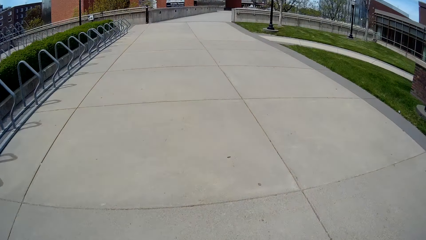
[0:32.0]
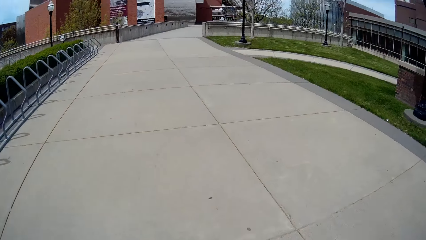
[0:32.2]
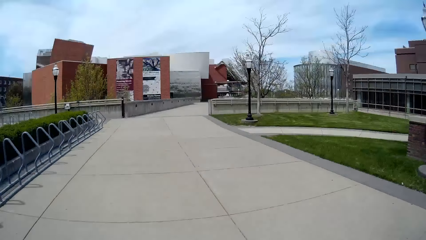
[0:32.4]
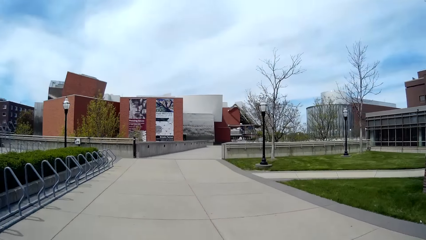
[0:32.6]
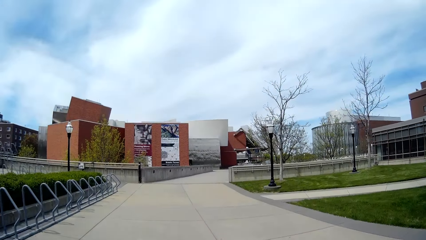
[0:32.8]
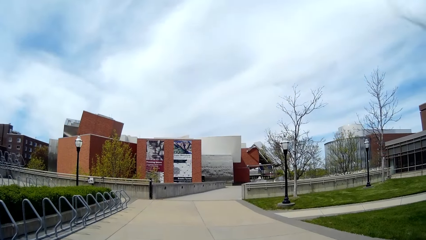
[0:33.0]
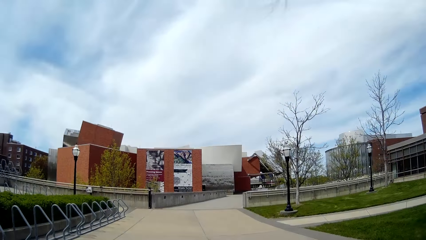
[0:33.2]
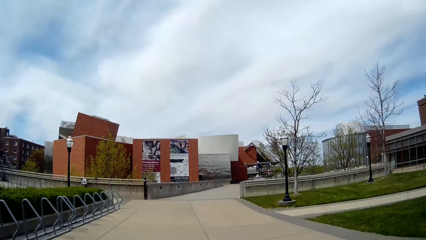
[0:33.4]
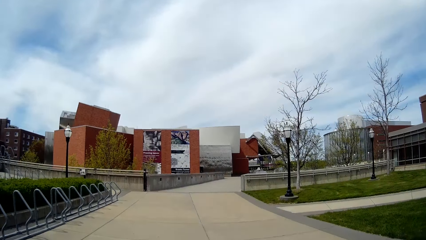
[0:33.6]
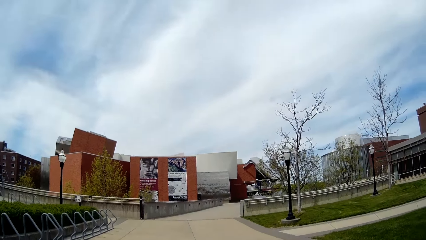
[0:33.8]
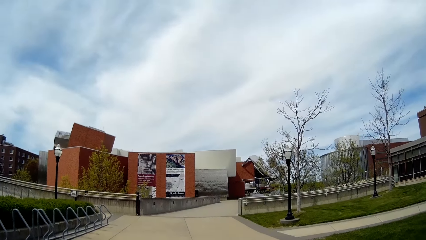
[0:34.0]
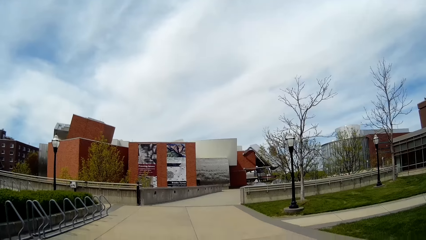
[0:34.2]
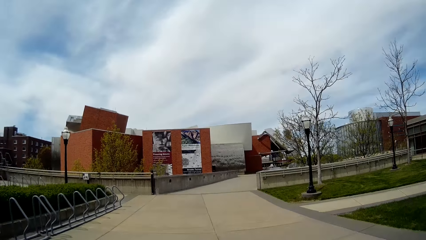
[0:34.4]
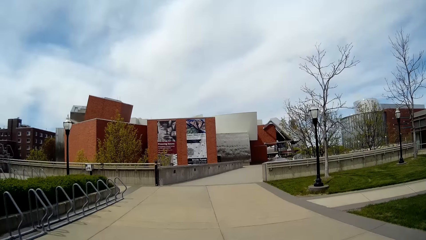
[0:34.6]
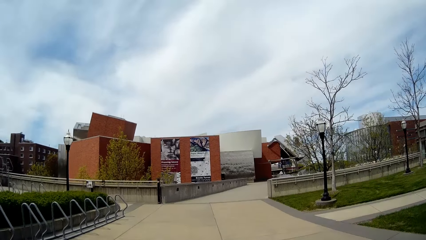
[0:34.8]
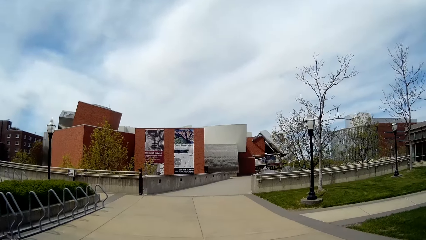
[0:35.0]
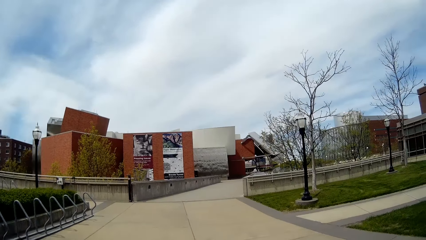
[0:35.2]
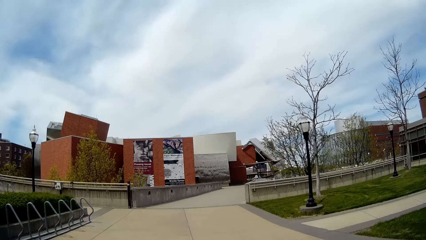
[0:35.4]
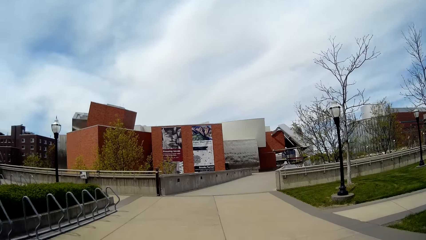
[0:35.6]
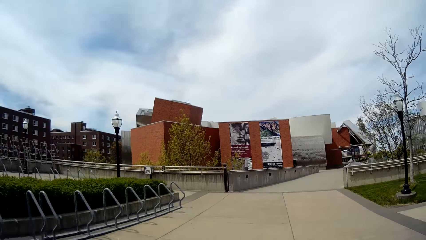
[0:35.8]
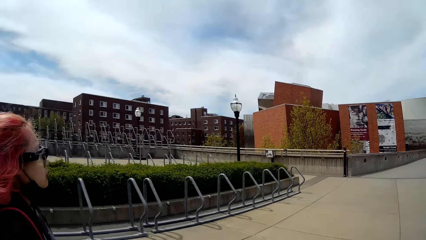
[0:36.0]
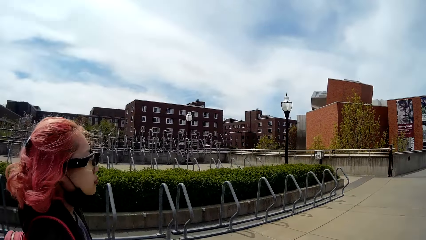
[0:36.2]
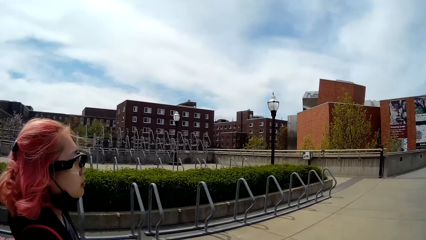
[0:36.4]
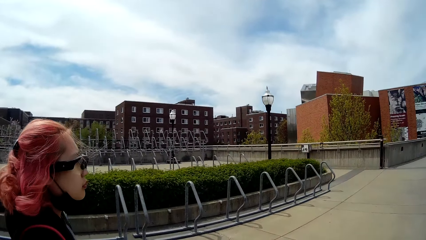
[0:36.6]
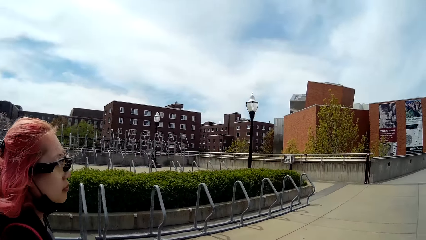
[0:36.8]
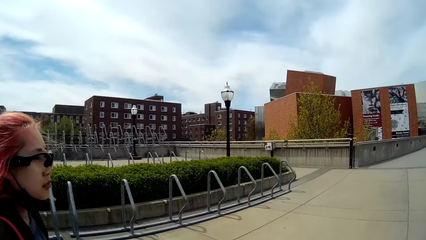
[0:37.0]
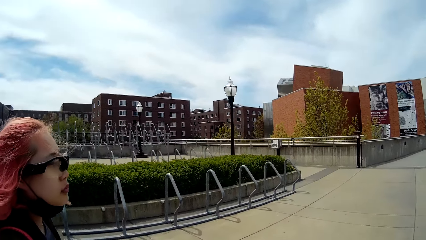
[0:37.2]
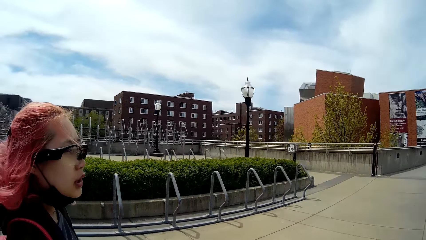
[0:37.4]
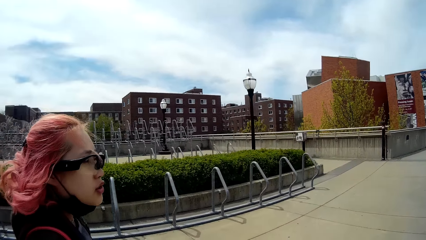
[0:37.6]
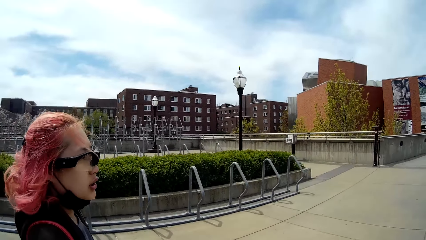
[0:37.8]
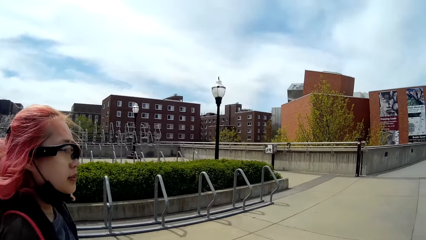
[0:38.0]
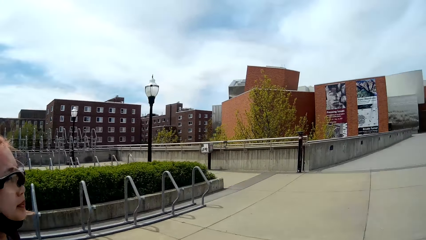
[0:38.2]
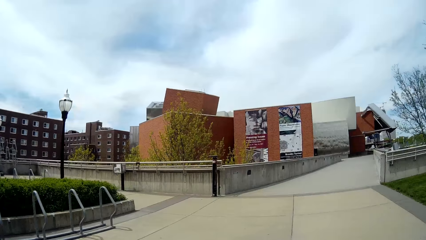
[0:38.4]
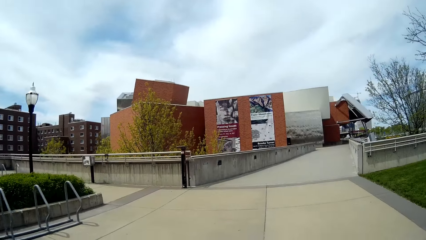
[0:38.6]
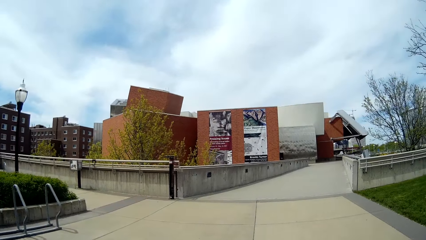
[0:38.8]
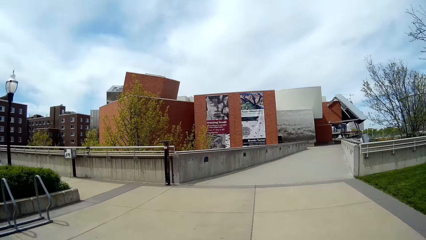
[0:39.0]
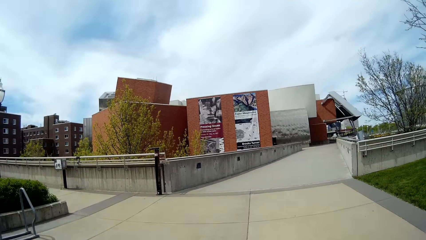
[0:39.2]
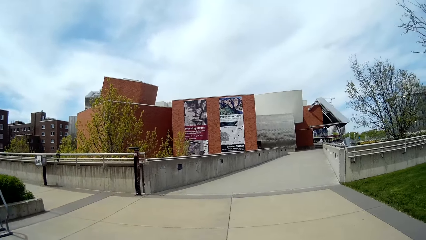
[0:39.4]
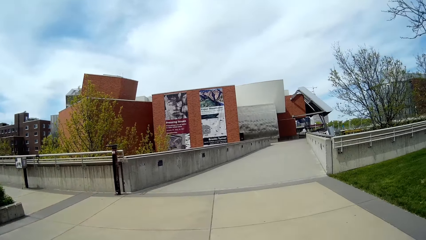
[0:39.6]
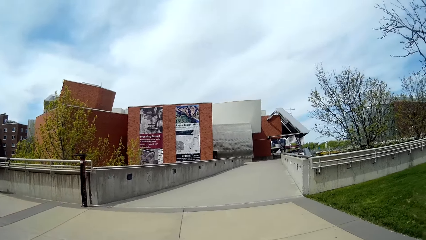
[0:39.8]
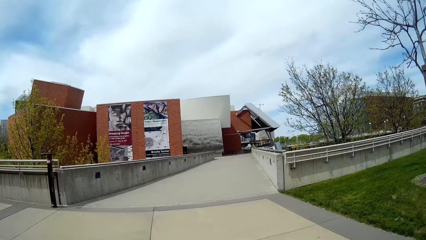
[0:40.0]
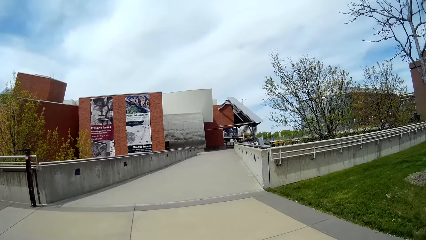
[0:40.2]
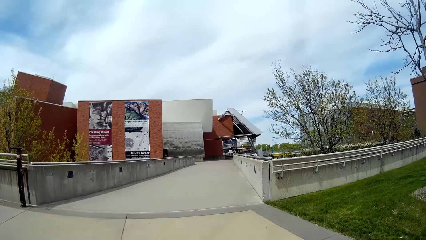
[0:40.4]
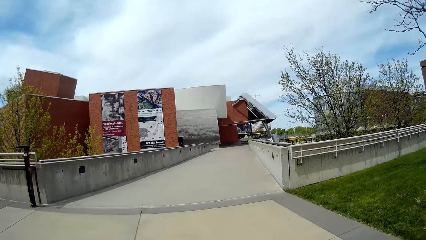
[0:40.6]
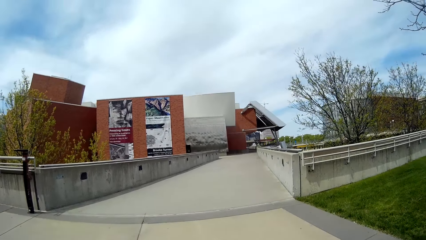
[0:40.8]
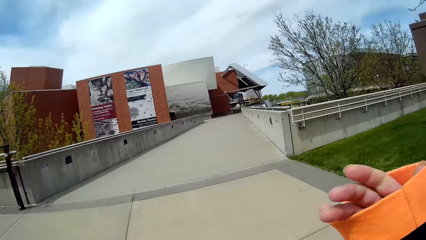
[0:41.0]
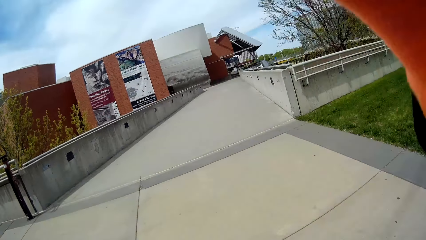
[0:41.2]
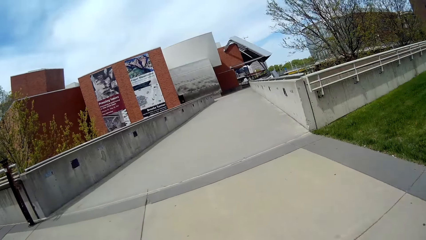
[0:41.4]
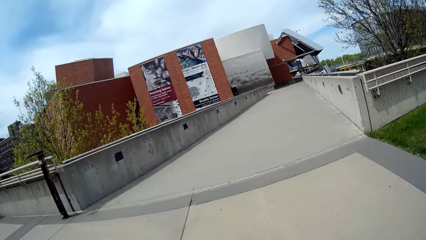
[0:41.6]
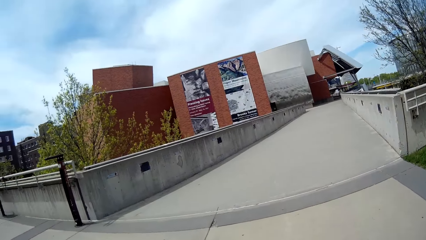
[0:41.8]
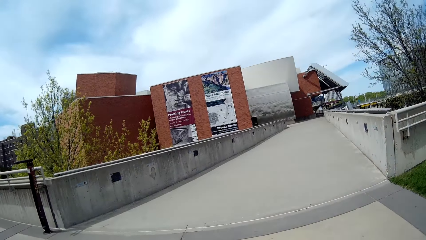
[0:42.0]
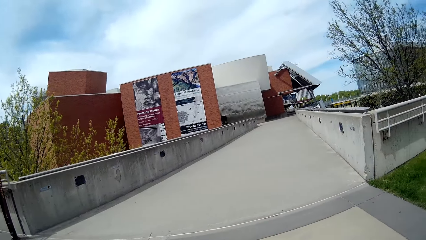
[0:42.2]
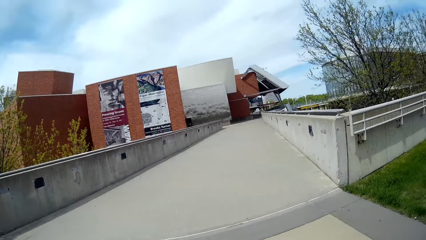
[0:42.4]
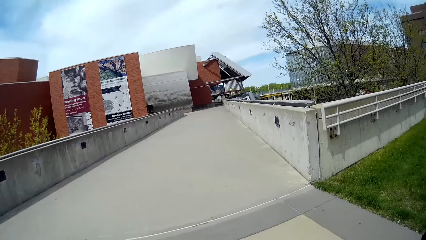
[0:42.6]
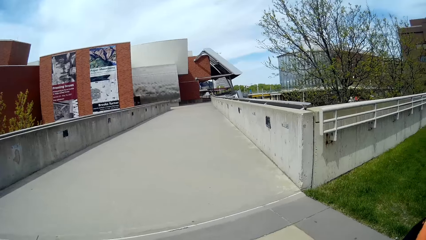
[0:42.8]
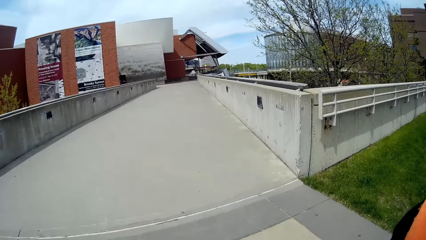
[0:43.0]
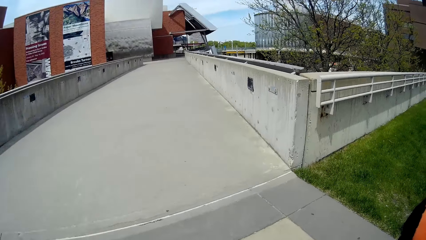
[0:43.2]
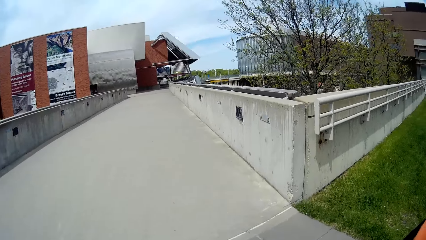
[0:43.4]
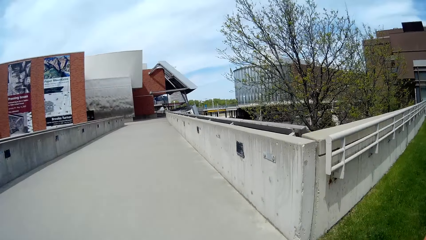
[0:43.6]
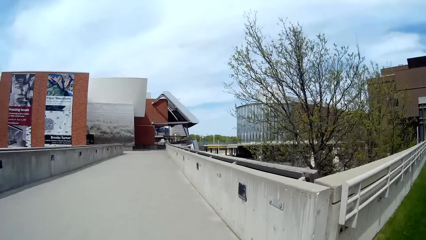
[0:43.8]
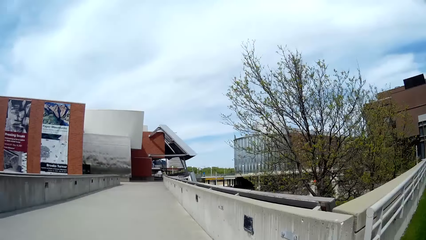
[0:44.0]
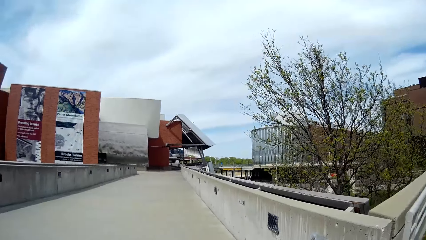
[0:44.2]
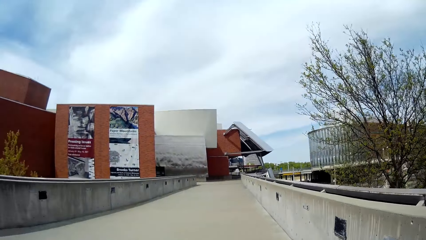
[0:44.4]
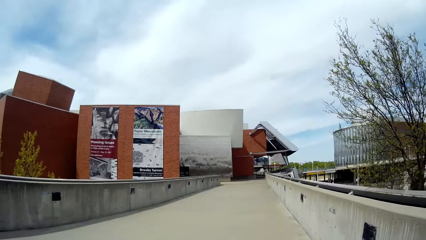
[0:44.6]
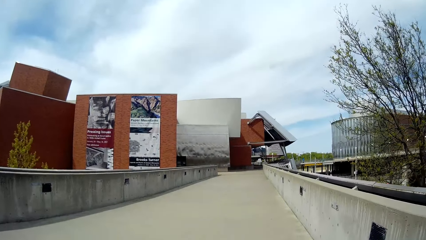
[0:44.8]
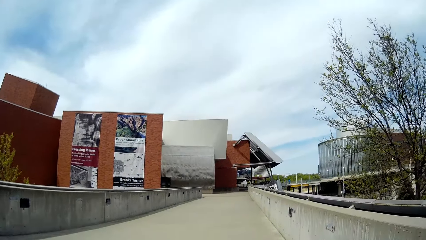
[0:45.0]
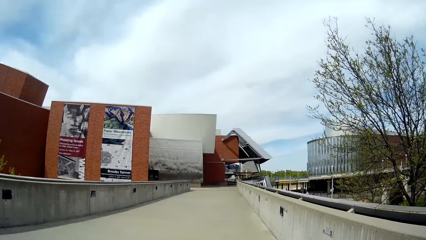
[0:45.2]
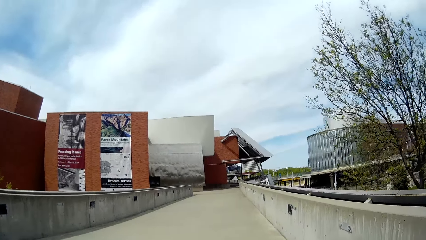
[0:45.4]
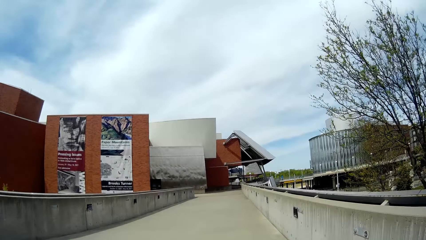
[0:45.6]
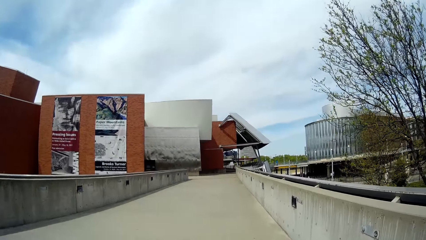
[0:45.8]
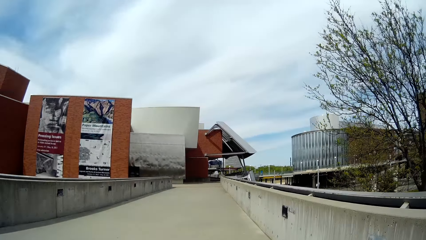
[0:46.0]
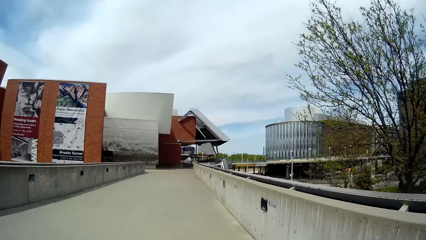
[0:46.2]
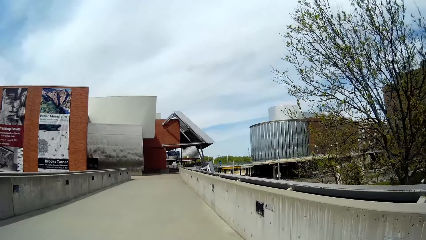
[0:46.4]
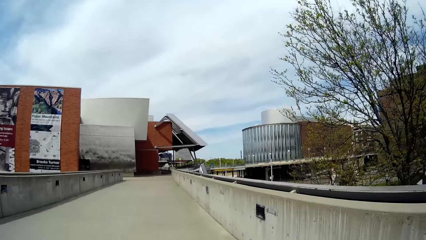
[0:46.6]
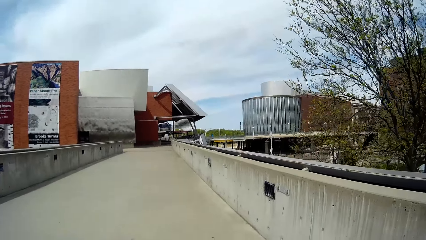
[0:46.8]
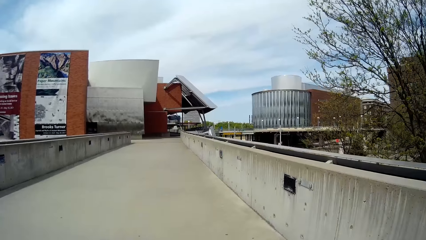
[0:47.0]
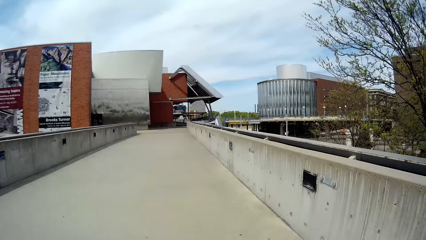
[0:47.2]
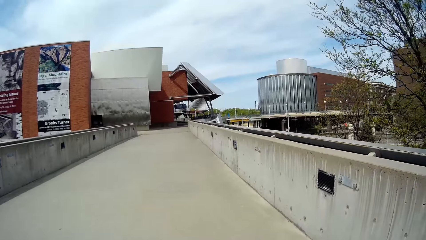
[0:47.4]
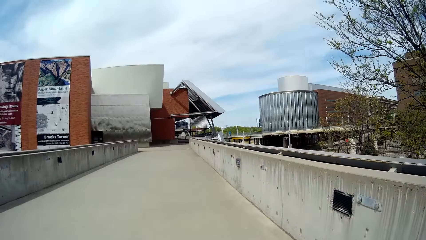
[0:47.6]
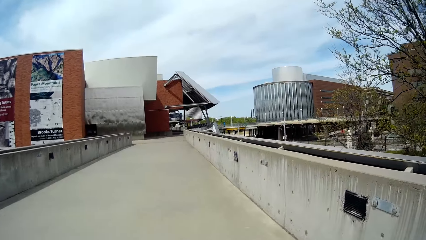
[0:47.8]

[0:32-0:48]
The camera wearer interacts with the woman. The woman talks. The woman walks. The camera wearer walks around. She touches her hair with her right hand. She lifts the hand. She walks around.
